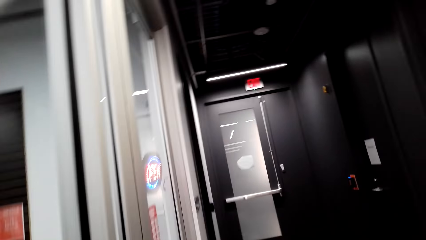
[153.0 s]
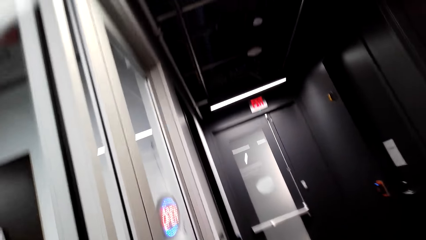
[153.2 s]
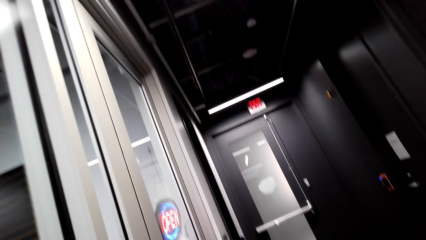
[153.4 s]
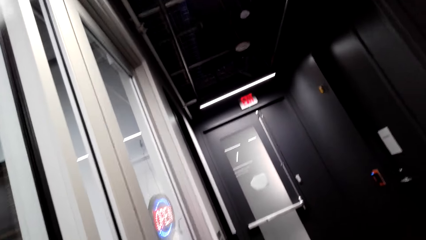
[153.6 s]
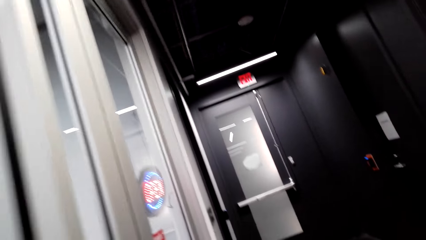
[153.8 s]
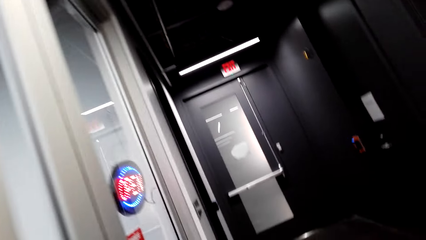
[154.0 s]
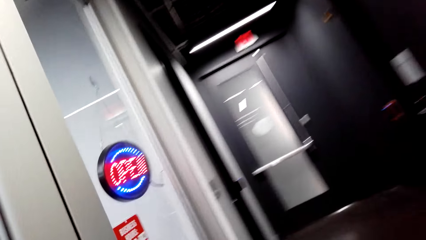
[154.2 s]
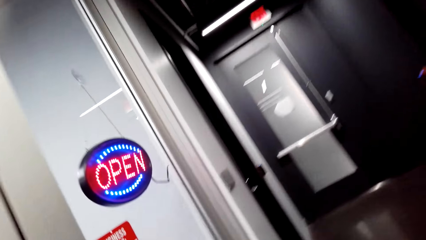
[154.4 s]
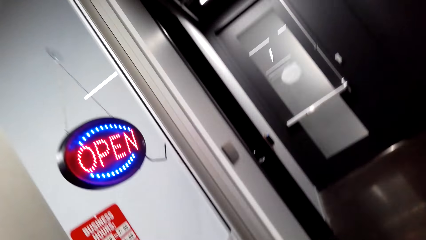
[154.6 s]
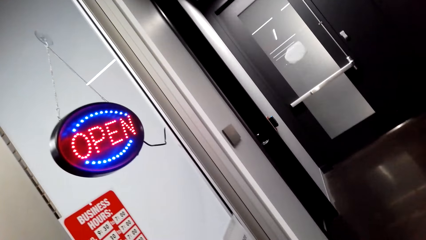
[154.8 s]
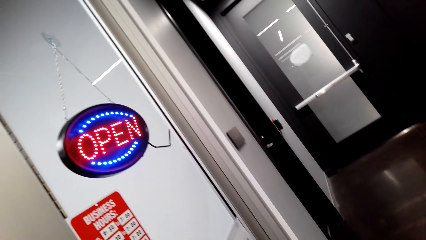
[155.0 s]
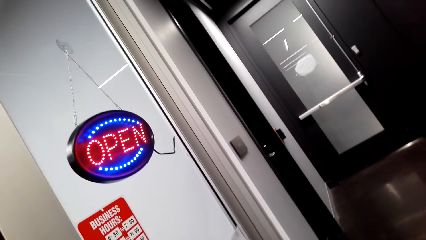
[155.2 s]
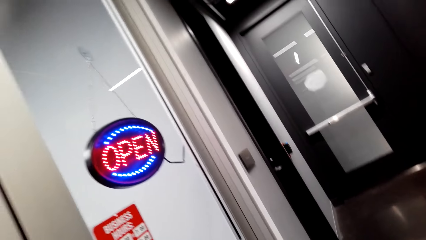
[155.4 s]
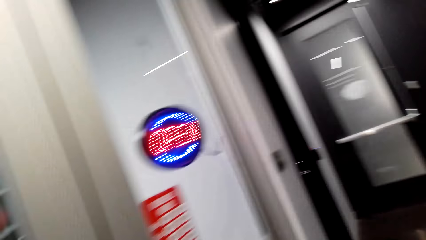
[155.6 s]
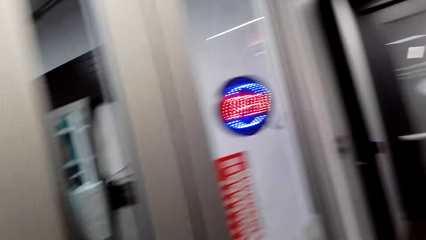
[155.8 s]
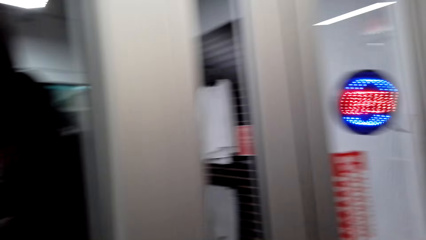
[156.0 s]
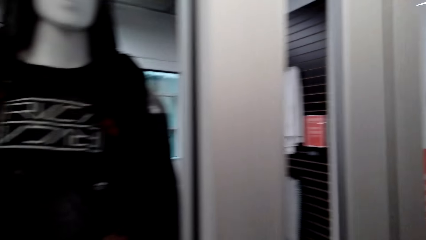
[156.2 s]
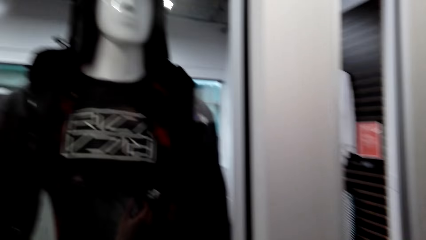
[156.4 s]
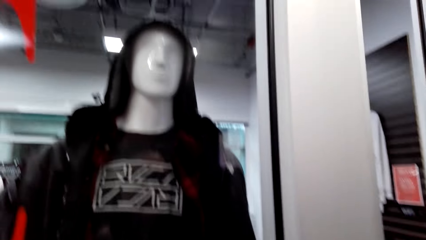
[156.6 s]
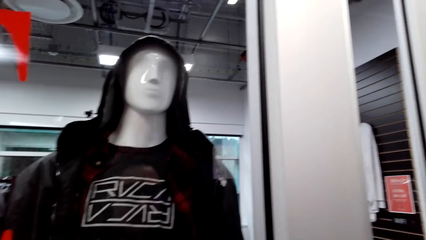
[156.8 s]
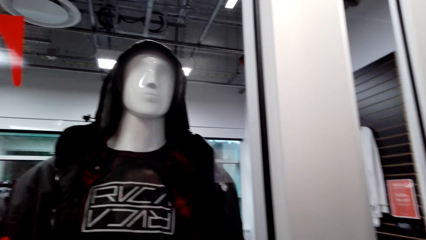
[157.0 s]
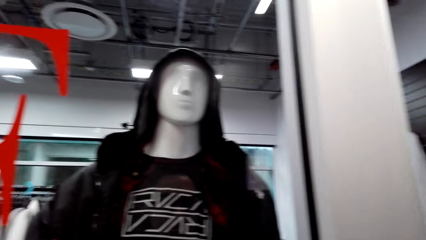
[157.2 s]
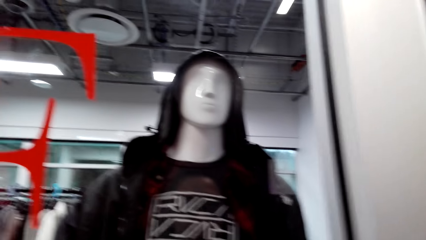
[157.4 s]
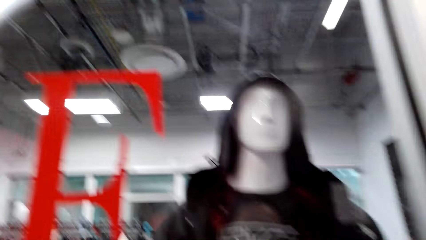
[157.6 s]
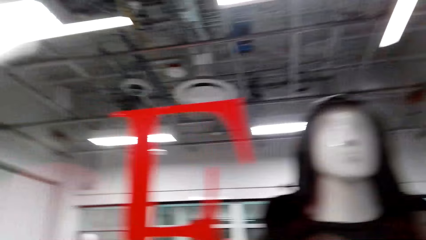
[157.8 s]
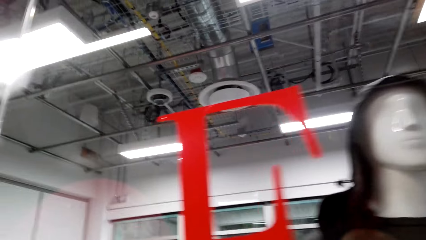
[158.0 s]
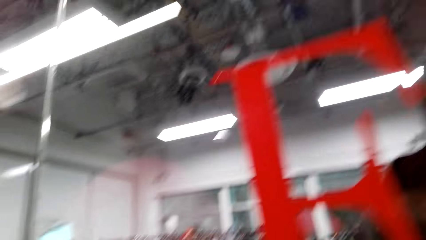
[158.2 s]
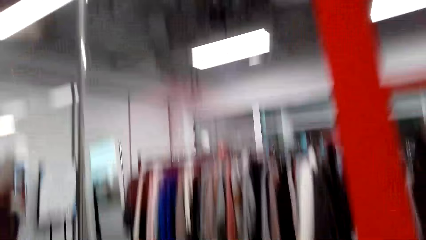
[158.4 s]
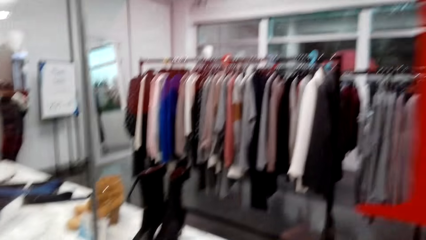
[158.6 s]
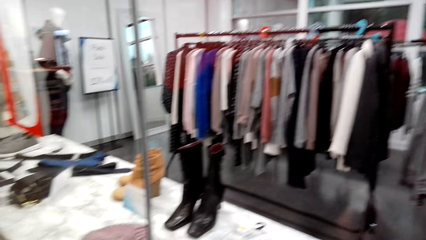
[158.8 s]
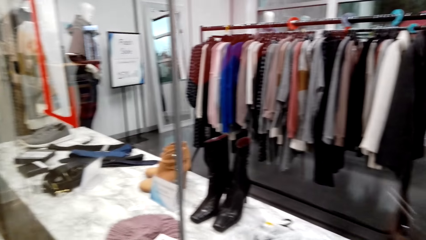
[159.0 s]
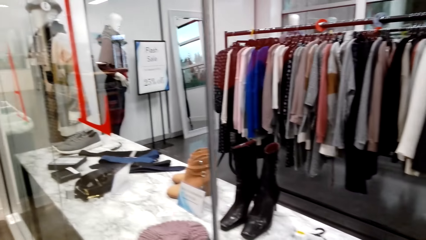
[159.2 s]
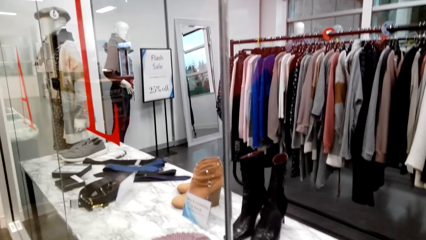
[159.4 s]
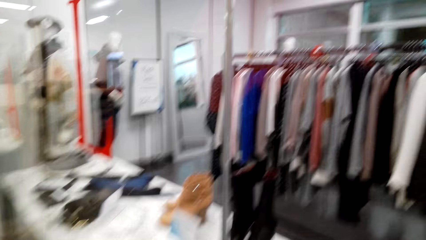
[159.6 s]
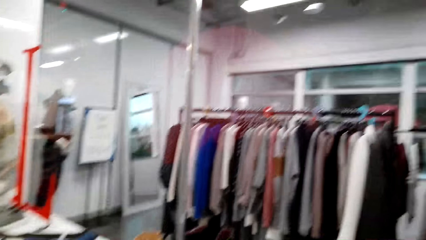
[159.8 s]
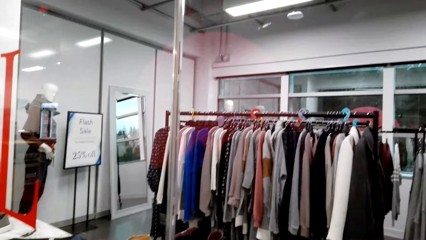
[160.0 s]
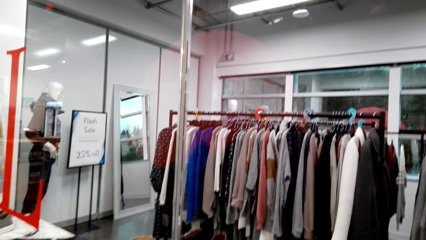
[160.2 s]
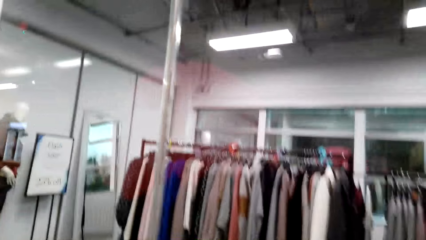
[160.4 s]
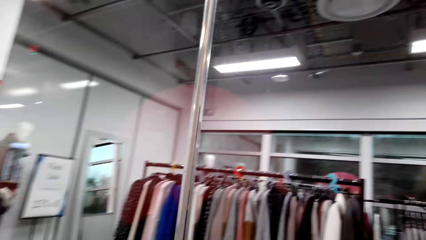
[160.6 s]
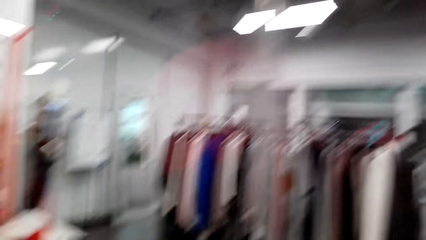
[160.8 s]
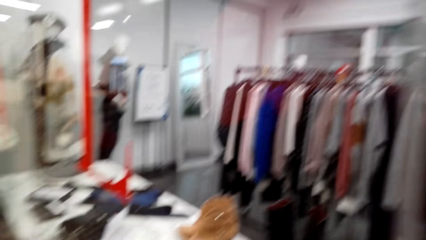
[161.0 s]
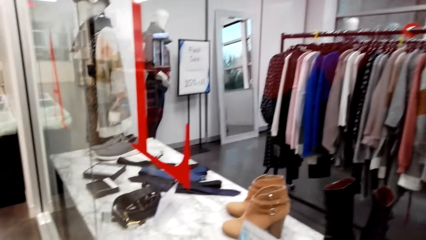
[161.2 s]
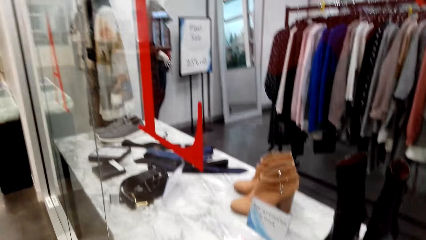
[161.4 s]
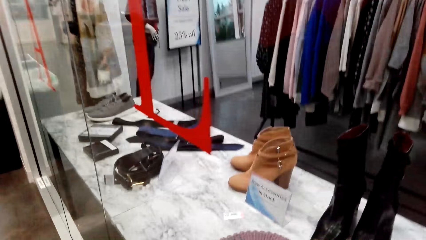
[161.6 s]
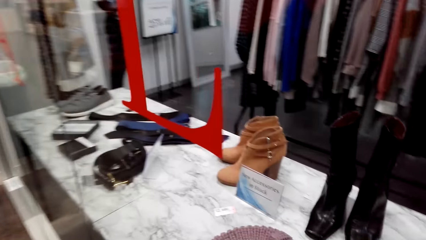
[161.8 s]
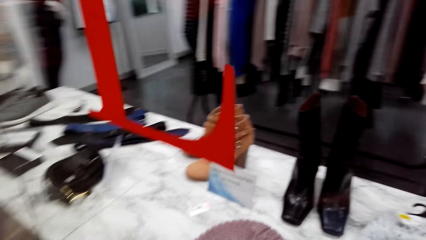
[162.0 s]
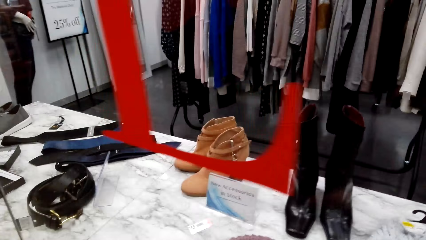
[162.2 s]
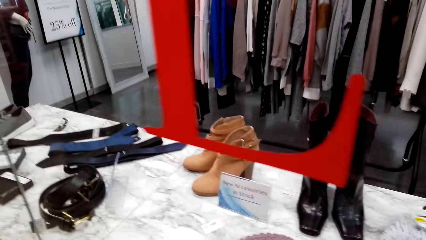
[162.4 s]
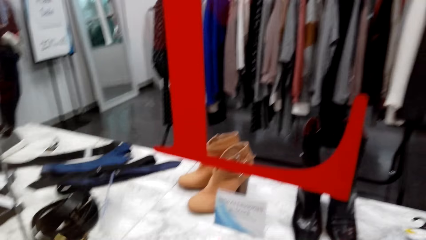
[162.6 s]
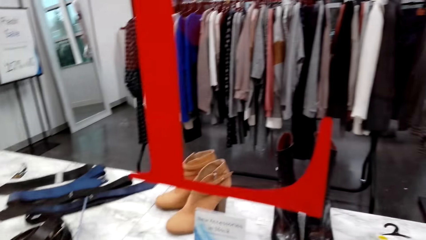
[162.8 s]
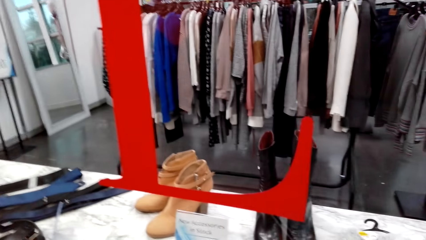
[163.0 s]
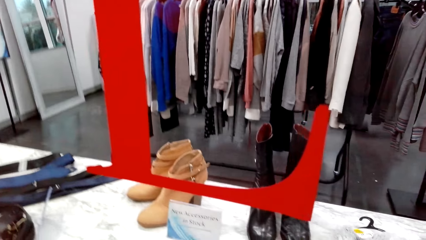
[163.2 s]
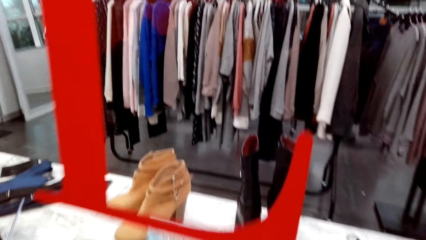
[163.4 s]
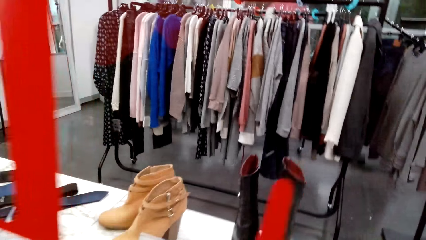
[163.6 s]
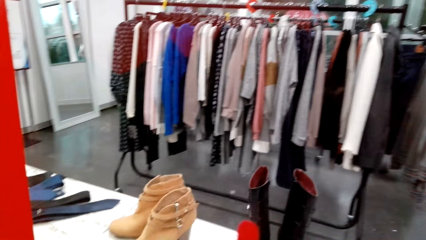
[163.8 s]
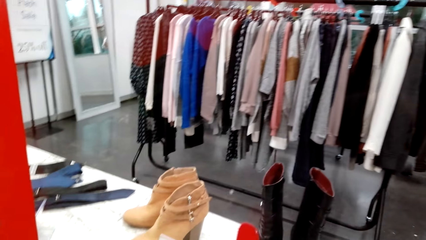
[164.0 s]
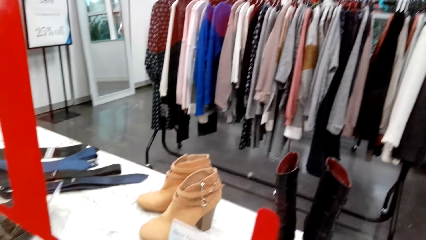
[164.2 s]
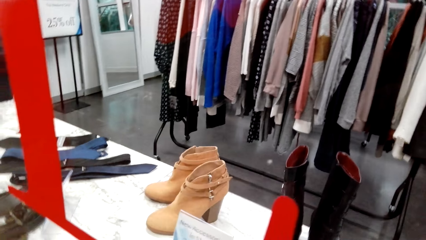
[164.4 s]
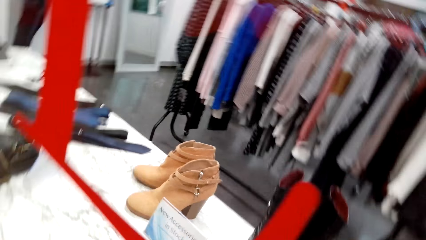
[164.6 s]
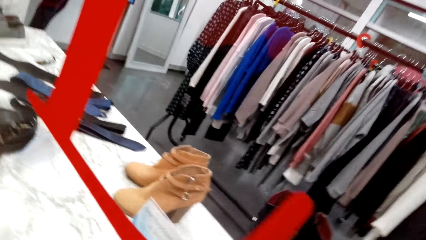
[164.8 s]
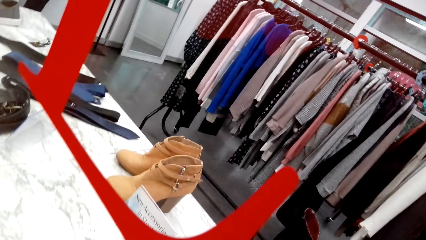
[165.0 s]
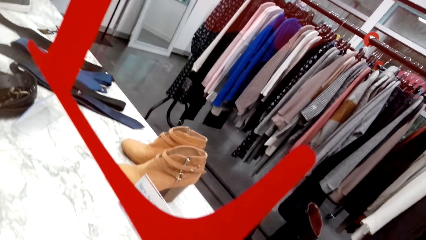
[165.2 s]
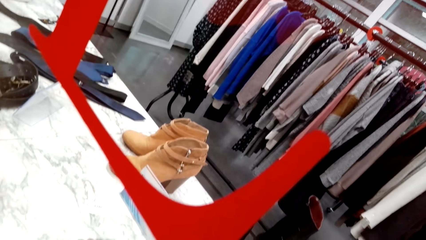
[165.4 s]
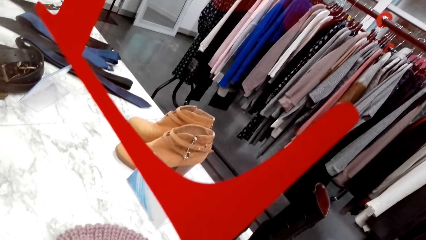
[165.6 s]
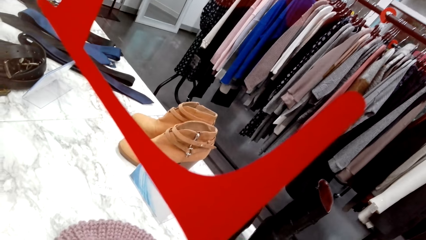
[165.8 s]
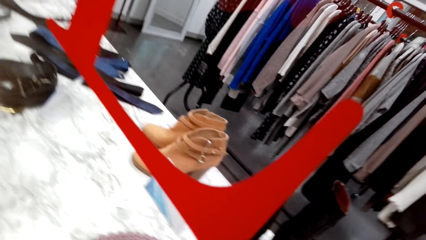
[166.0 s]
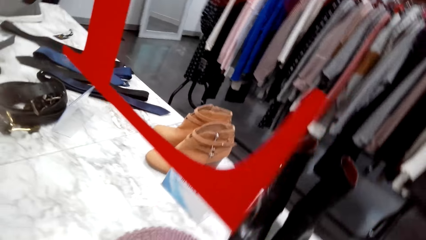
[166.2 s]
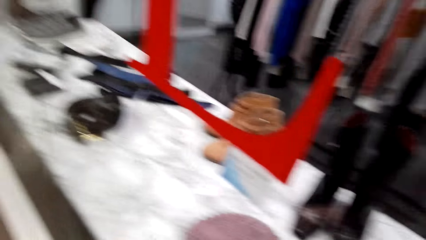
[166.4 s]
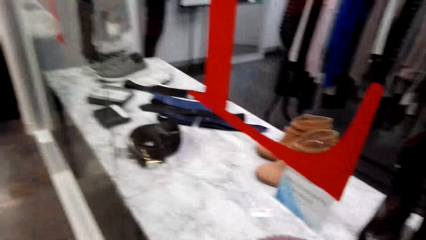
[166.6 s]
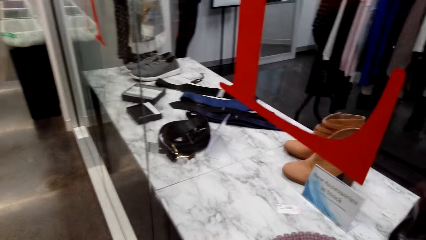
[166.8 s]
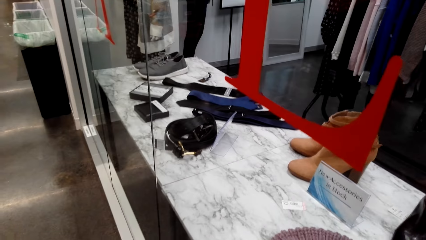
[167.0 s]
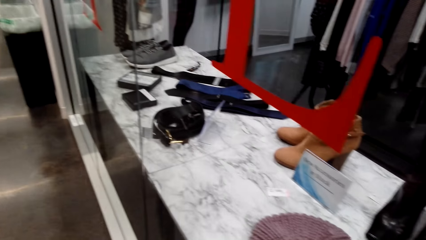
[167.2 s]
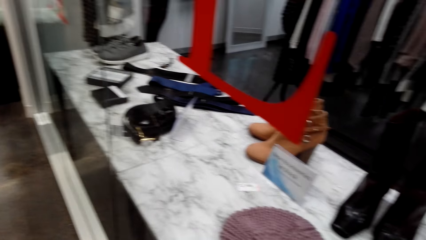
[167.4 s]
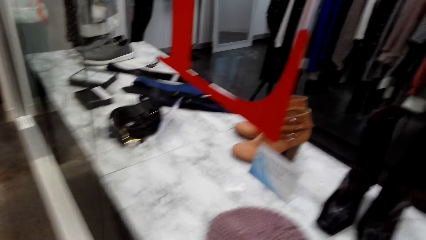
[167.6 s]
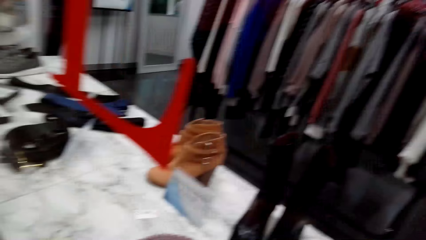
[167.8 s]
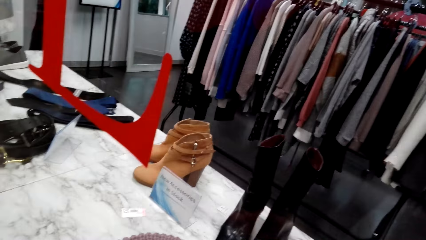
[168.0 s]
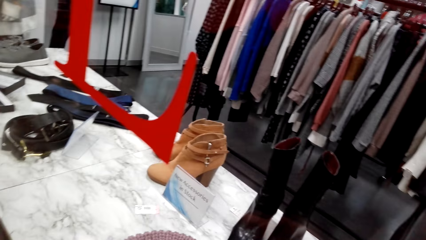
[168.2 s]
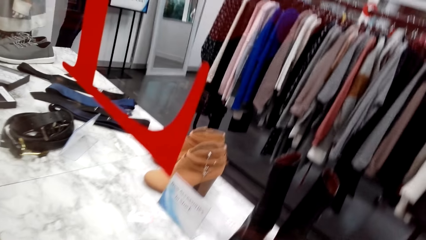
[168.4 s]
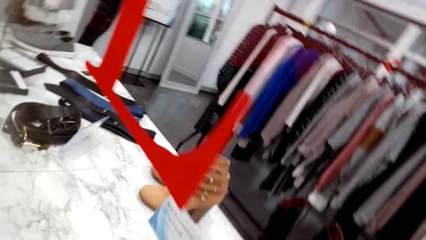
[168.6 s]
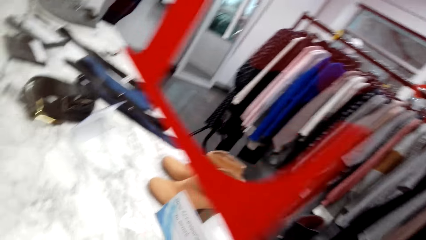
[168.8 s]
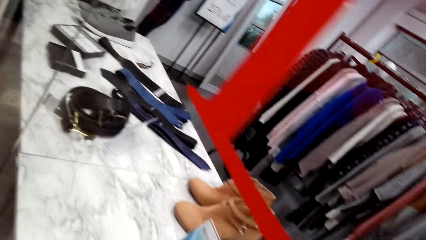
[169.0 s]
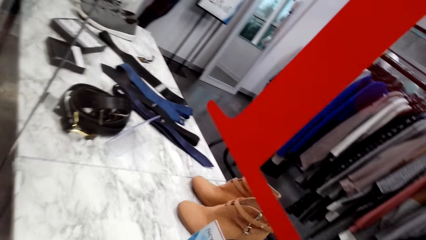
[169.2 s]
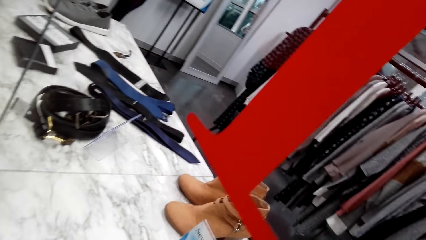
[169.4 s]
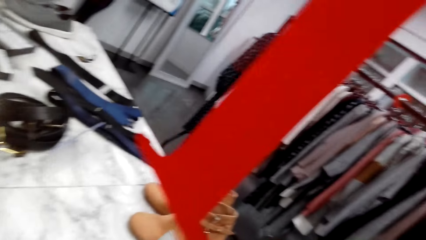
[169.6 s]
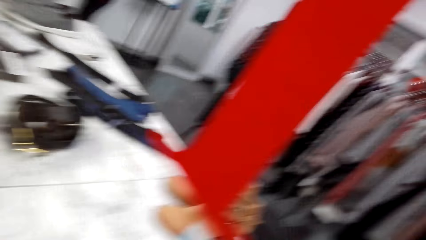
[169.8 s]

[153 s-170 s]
The camera wearer looks around a room. They walk around the room. They look around the room.
